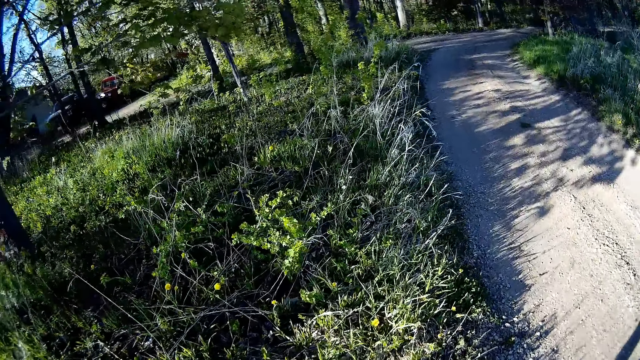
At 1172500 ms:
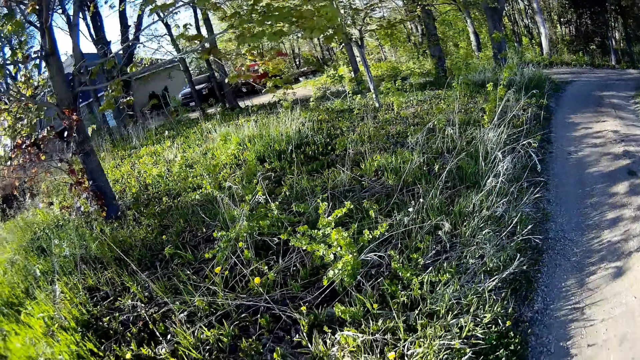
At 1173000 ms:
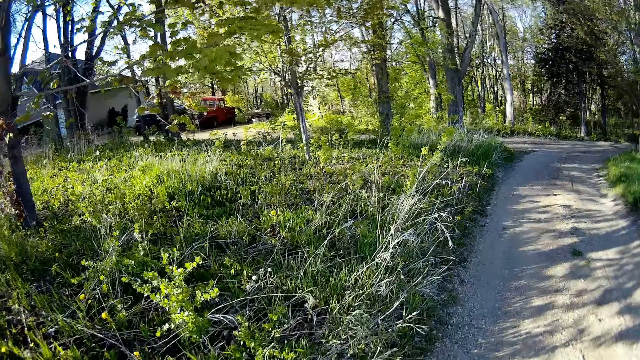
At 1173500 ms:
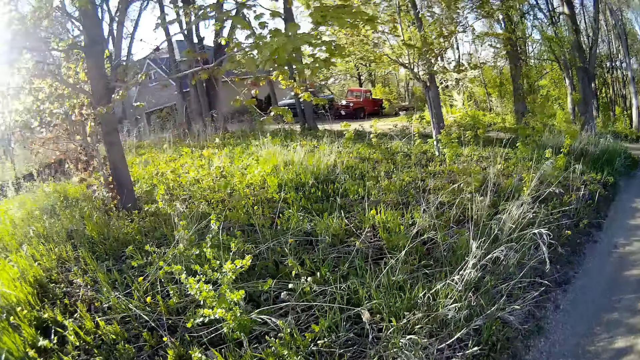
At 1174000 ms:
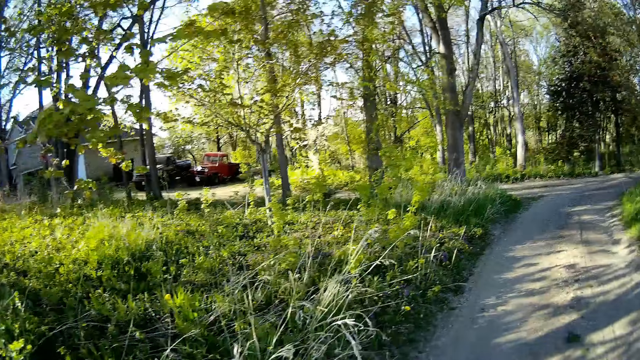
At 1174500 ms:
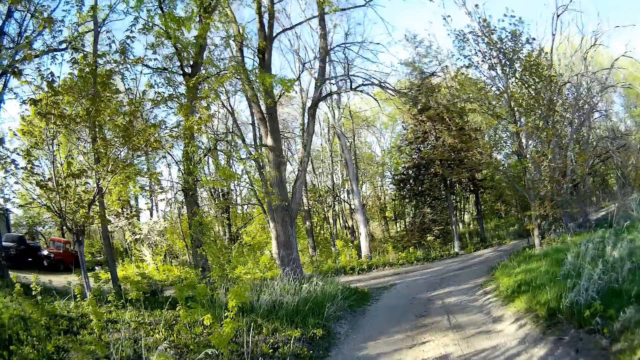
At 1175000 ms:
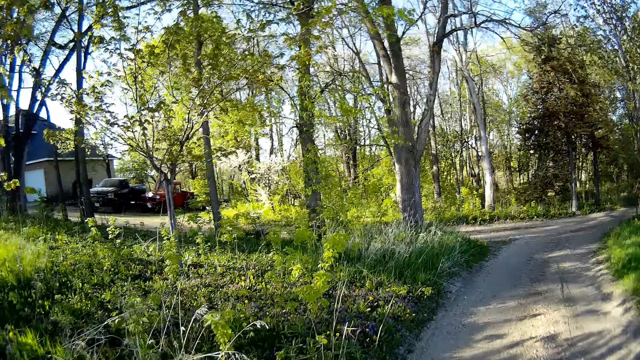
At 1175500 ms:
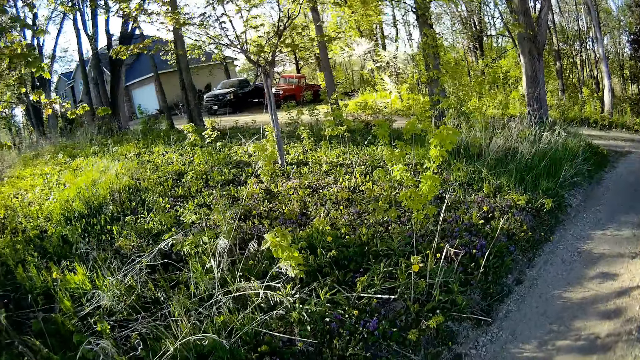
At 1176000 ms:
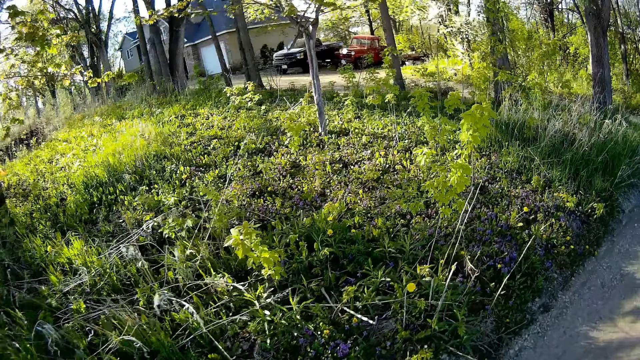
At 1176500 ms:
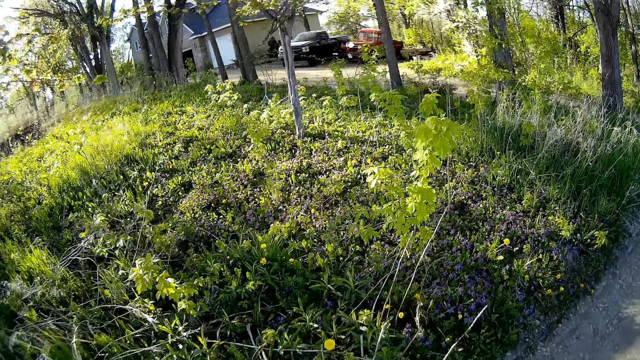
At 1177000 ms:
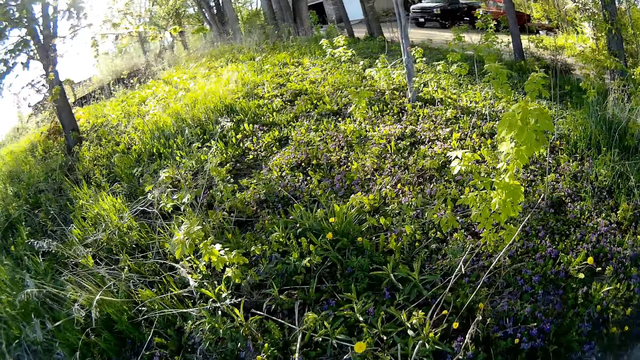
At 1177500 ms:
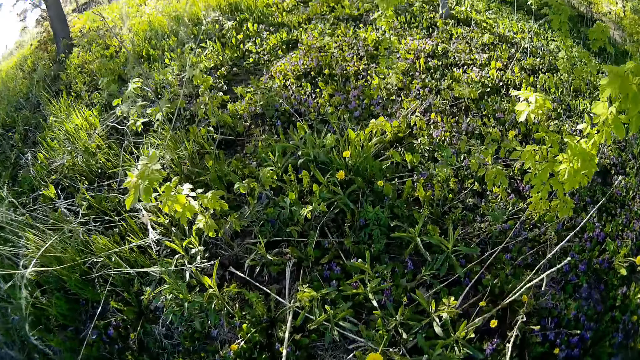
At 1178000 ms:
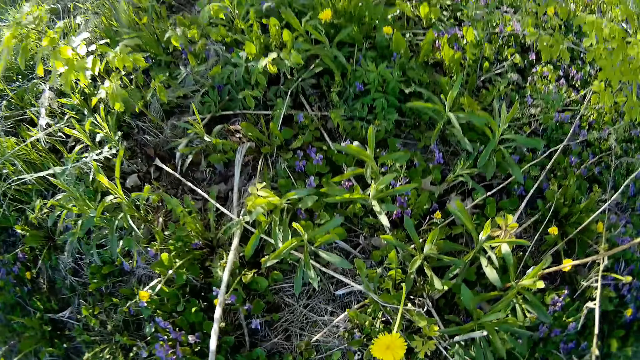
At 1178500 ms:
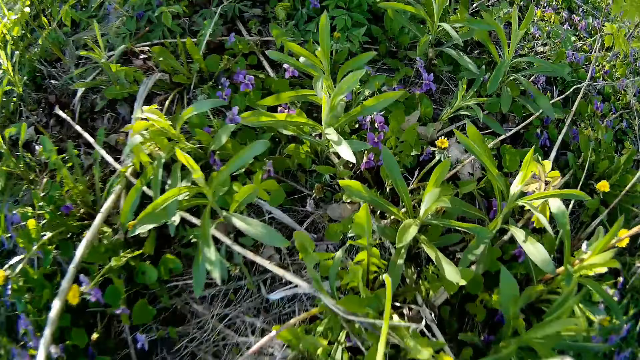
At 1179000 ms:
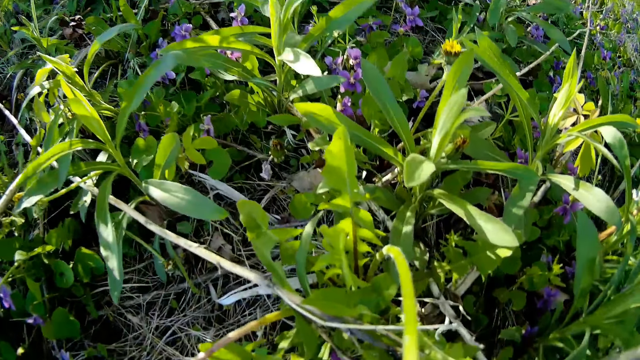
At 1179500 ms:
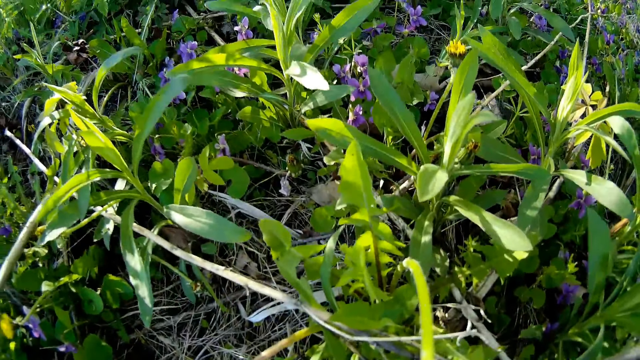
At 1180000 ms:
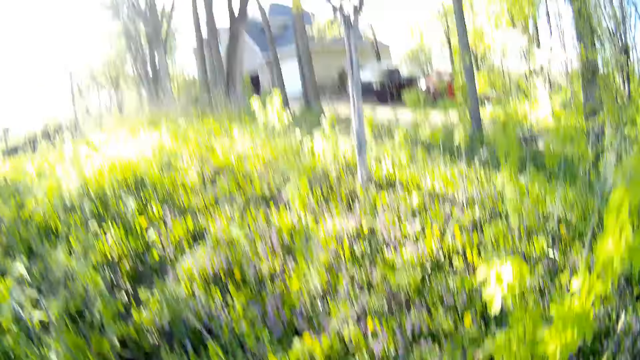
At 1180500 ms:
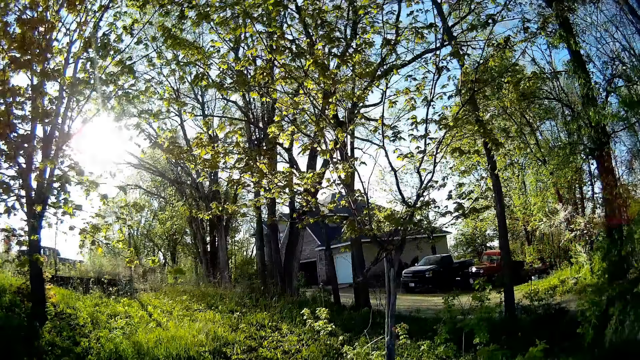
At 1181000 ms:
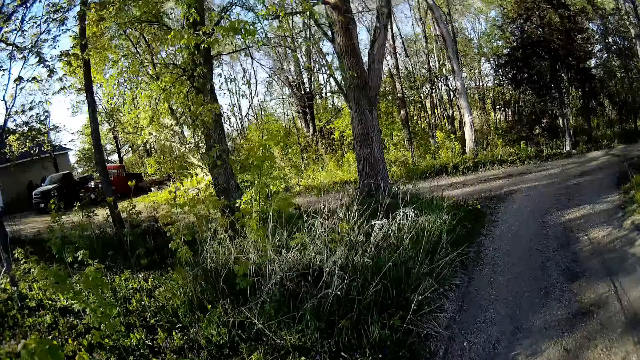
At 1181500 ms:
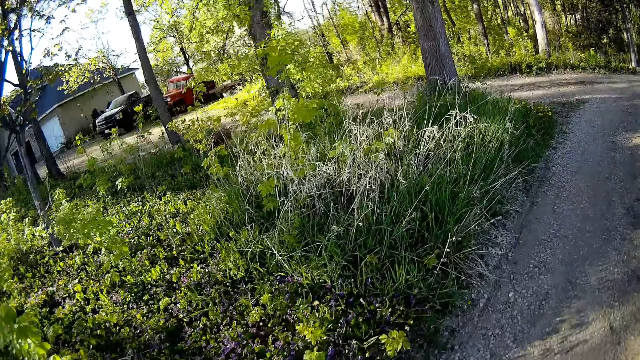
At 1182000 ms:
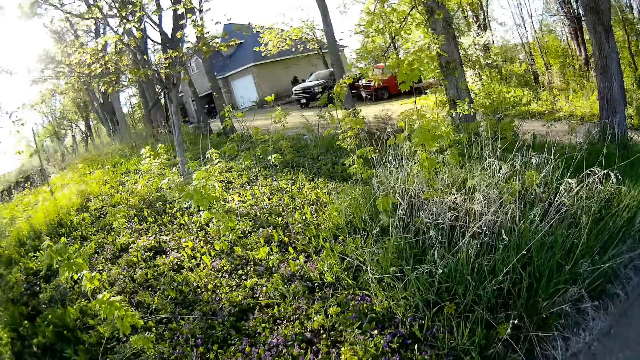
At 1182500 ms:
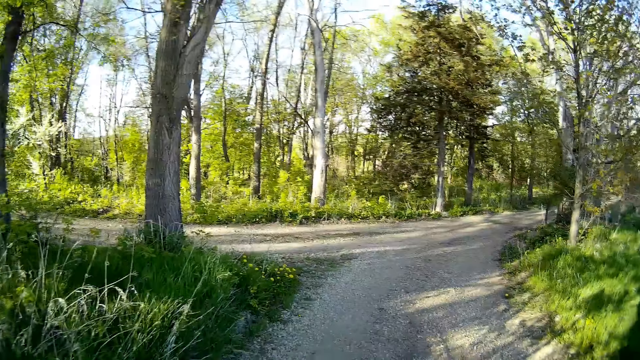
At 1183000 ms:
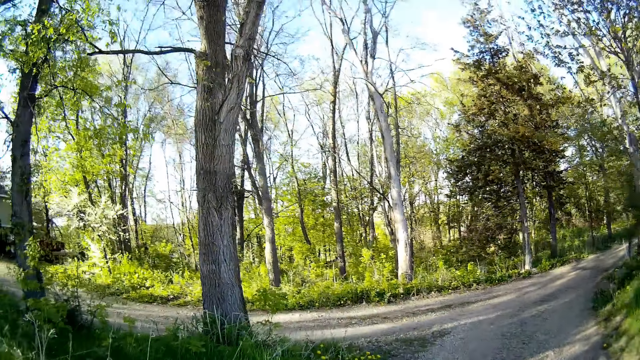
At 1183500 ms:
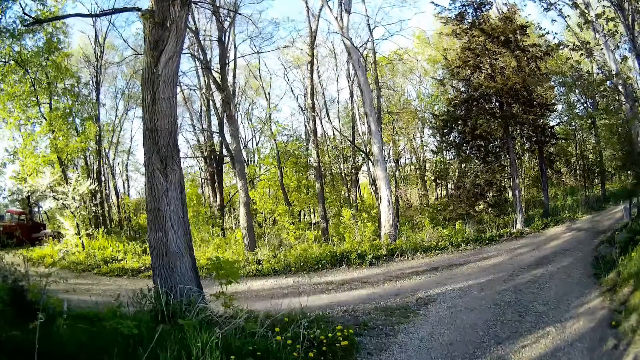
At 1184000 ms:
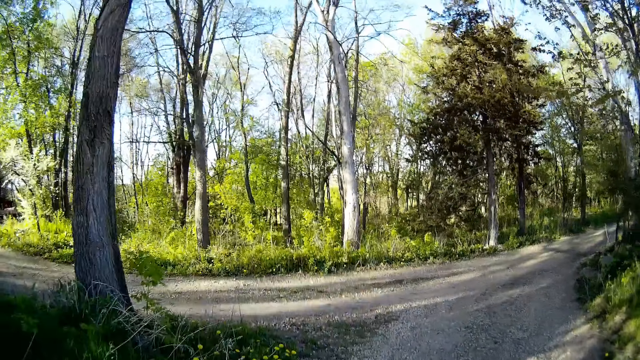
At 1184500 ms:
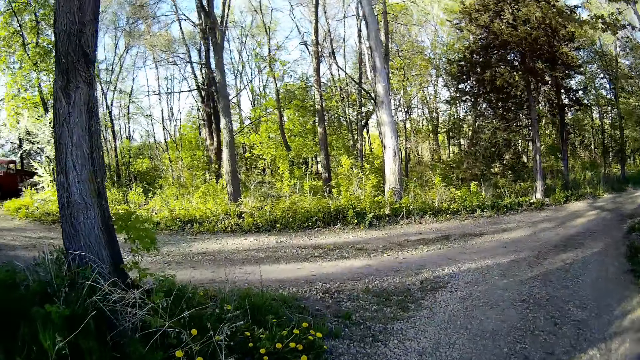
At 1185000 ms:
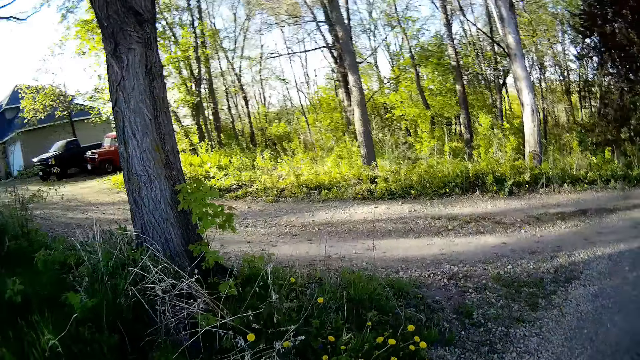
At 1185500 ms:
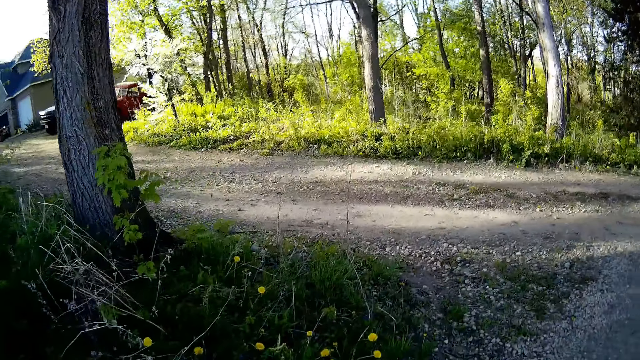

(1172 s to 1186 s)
The camera wearer walks.

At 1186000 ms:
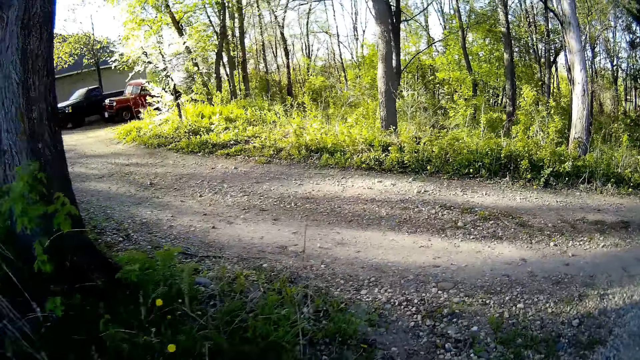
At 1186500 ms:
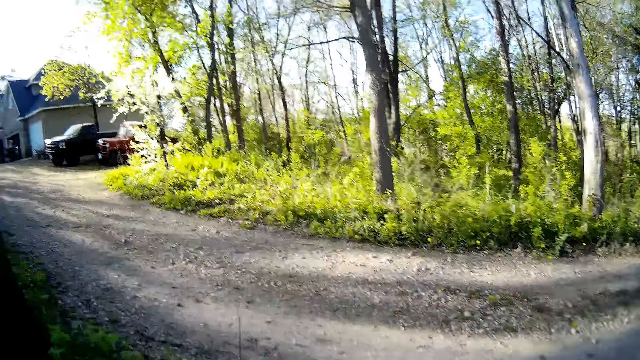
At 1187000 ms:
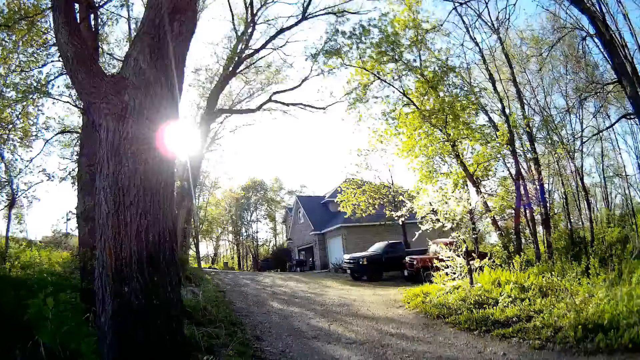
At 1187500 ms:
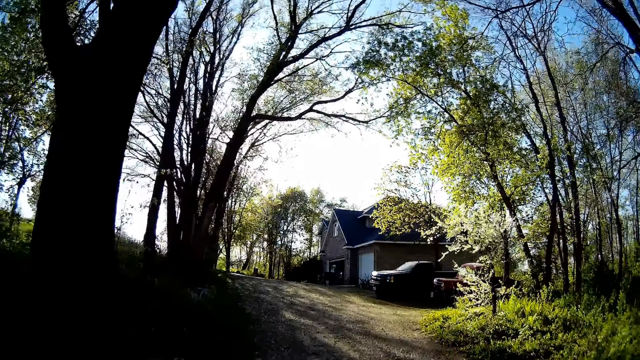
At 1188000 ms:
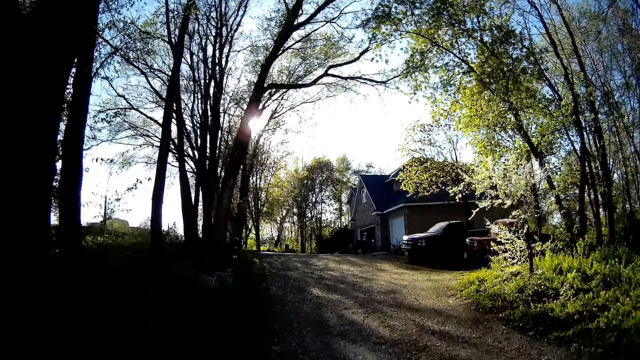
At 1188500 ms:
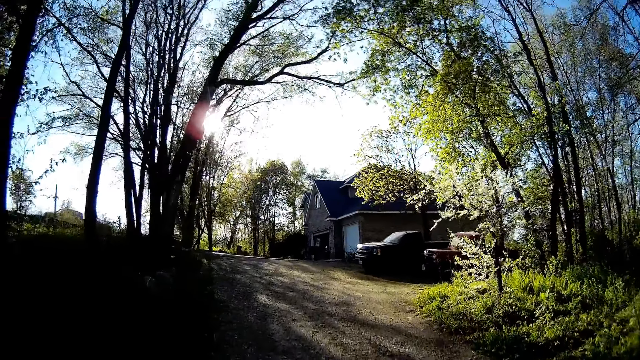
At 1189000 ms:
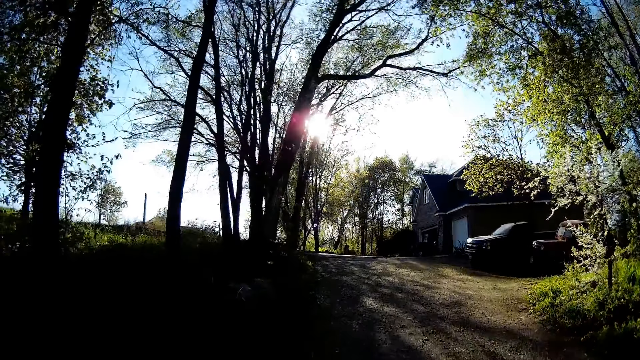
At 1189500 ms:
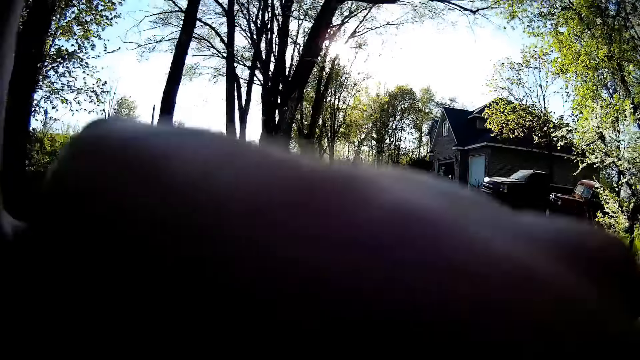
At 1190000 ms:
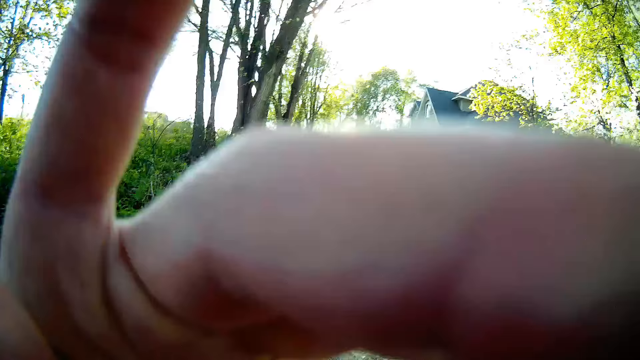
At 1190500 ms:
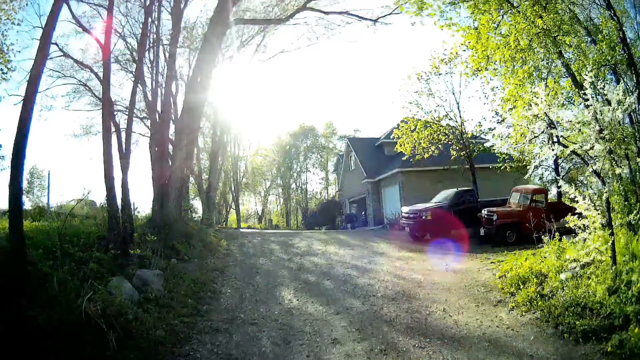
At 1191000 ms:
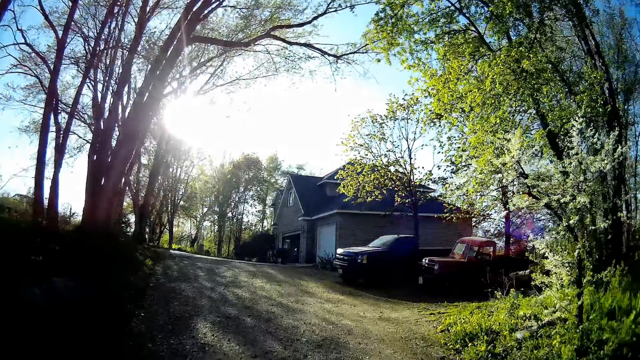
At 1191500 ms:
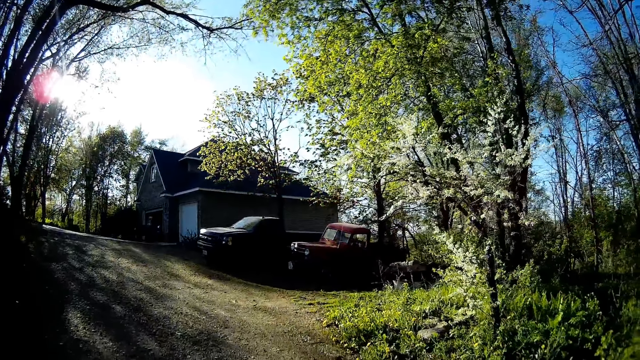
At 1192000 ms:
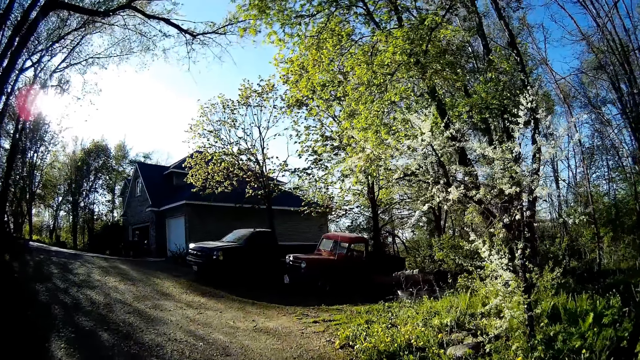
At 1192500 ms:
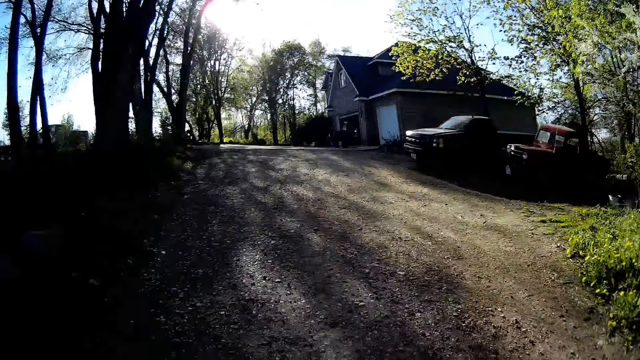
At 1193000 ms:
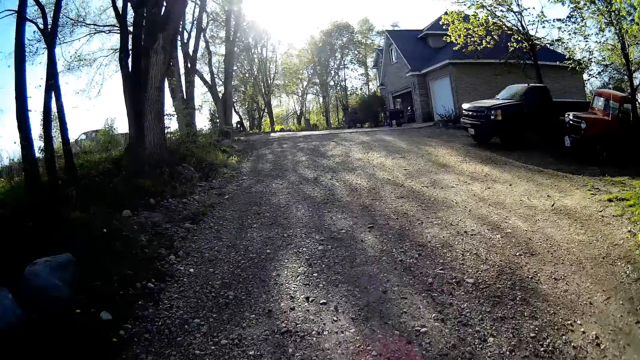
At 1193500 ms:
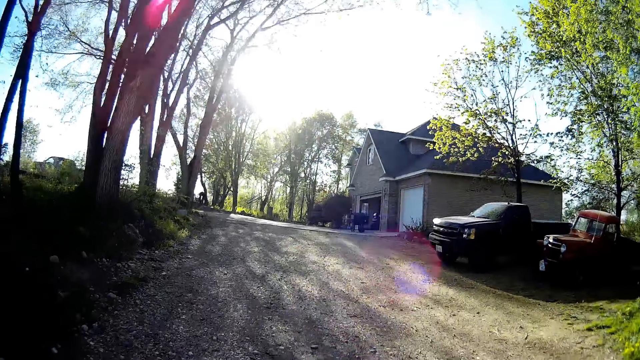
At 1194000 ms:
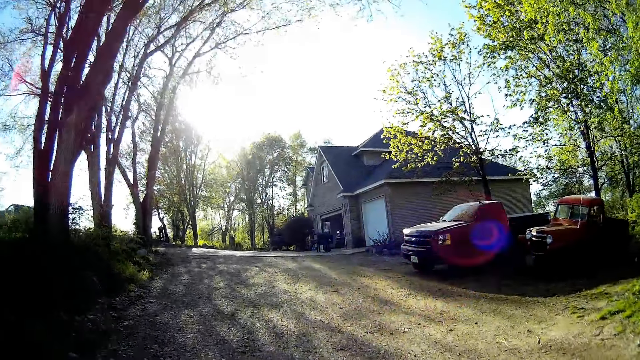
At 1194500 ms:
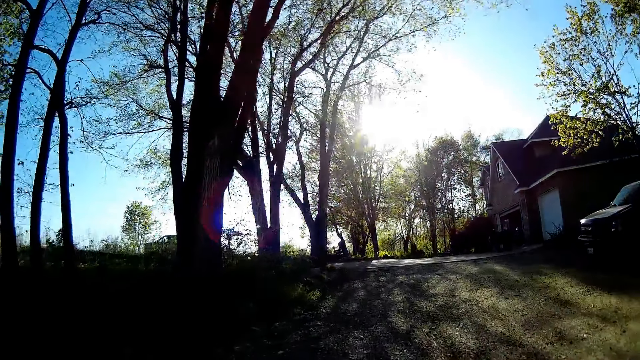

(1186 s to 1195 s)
The camera wearer adjusts the camera with his left hand.
